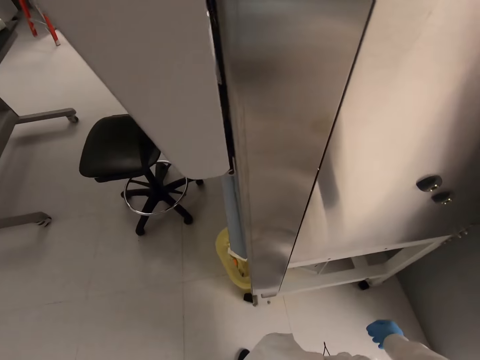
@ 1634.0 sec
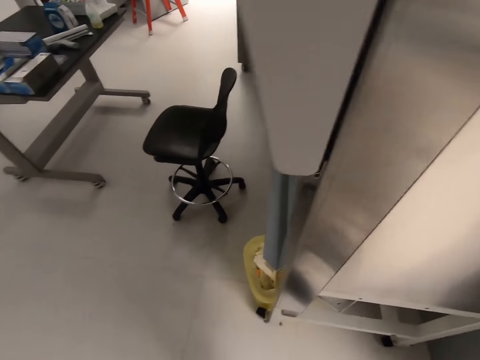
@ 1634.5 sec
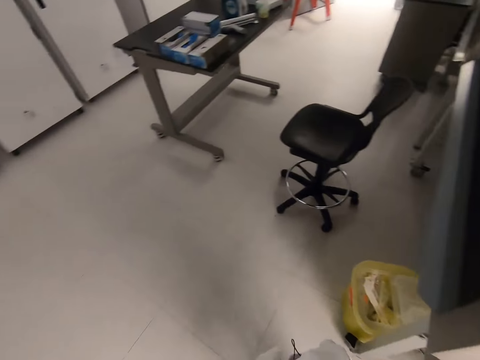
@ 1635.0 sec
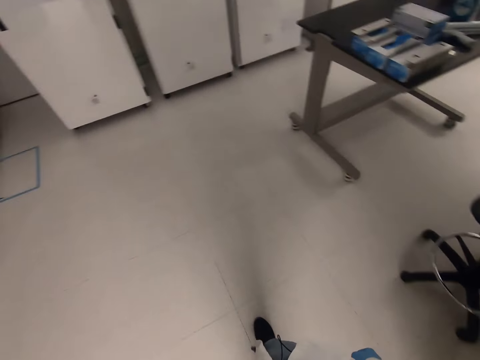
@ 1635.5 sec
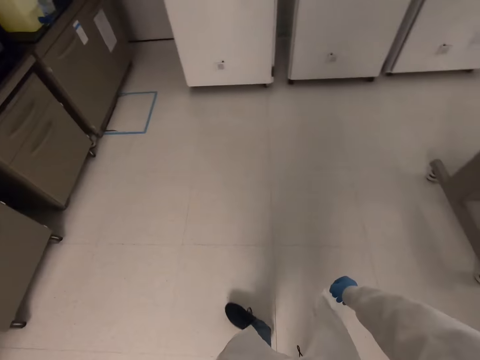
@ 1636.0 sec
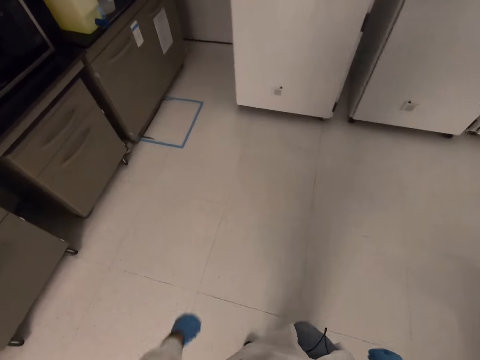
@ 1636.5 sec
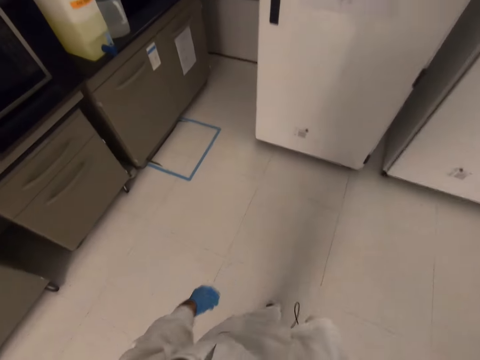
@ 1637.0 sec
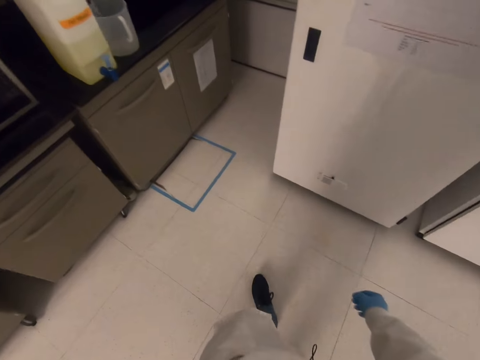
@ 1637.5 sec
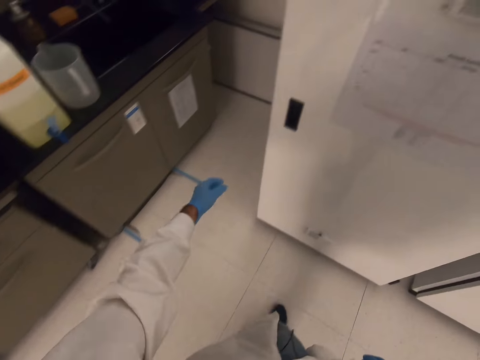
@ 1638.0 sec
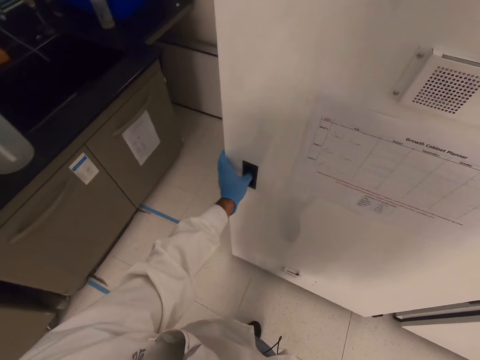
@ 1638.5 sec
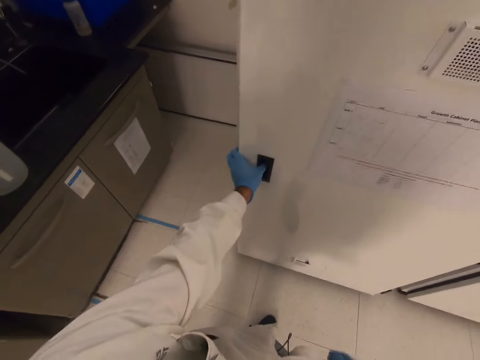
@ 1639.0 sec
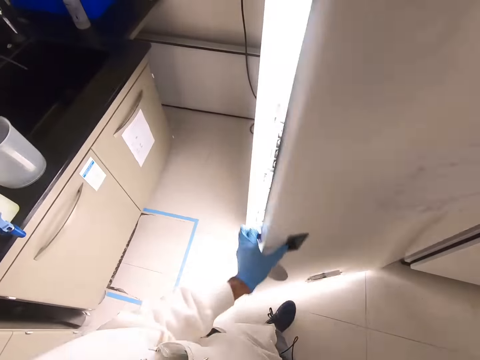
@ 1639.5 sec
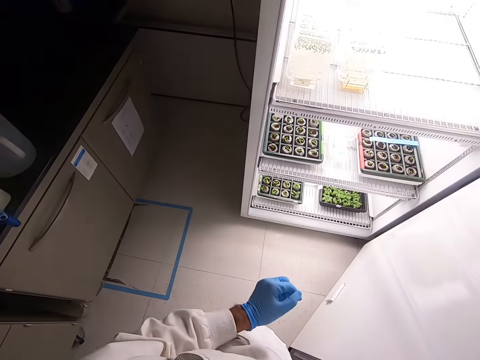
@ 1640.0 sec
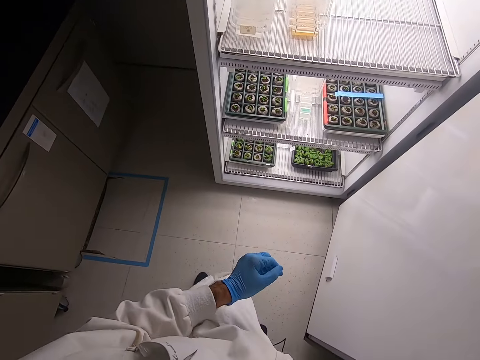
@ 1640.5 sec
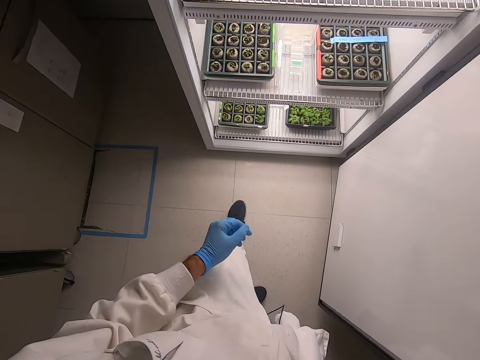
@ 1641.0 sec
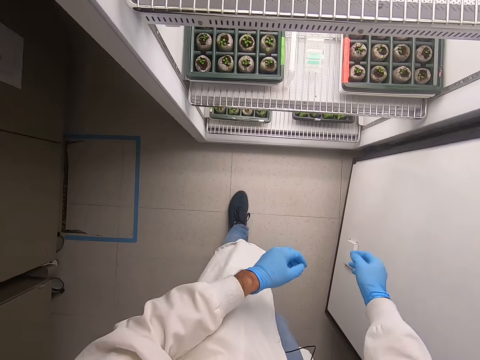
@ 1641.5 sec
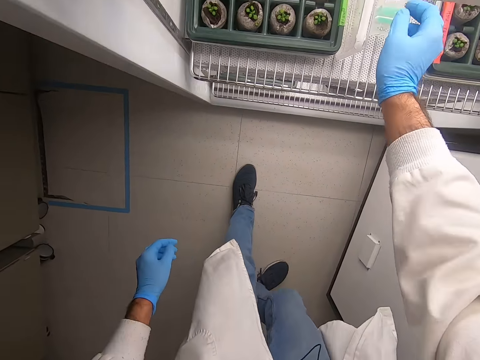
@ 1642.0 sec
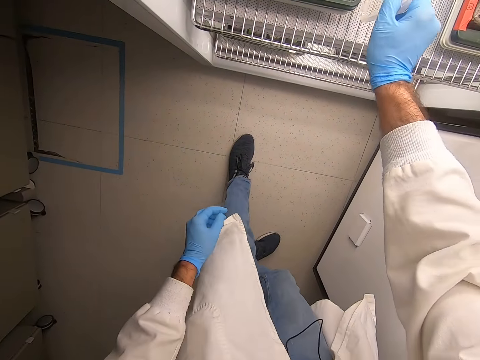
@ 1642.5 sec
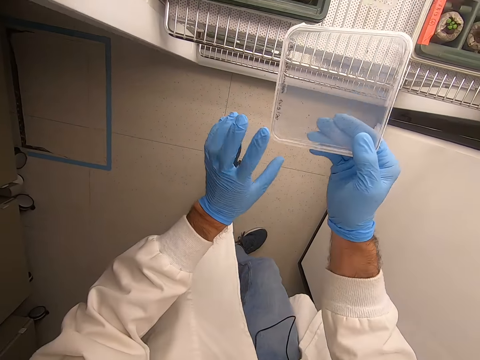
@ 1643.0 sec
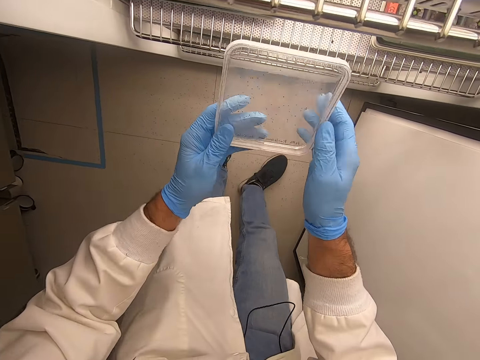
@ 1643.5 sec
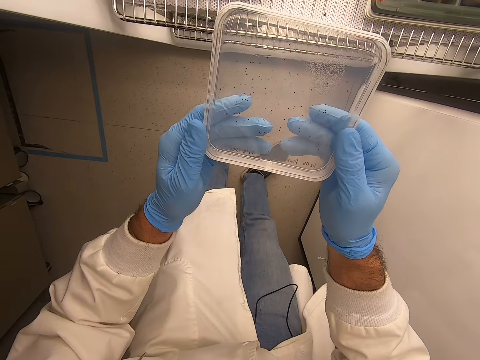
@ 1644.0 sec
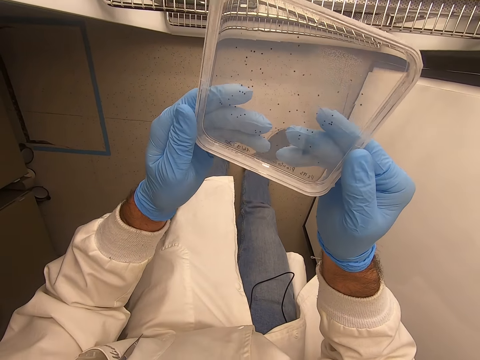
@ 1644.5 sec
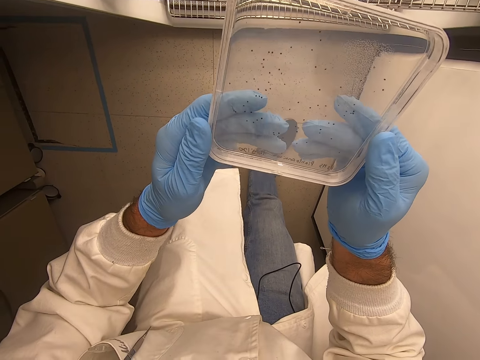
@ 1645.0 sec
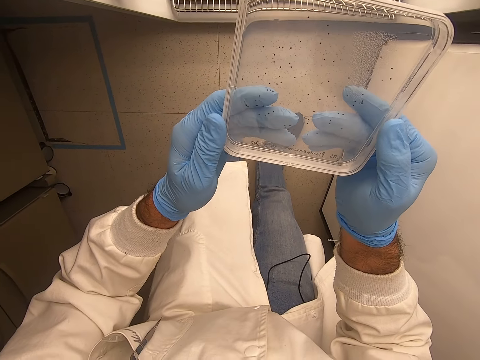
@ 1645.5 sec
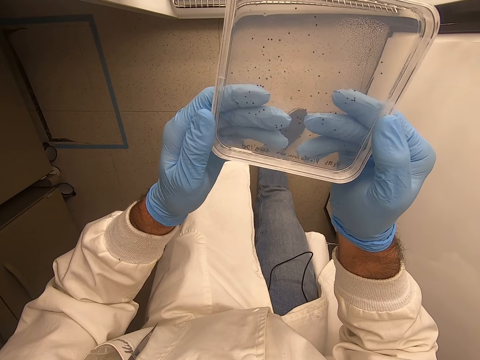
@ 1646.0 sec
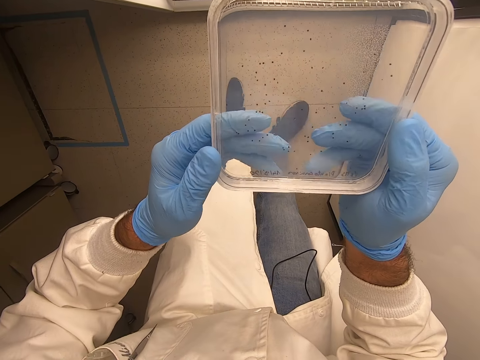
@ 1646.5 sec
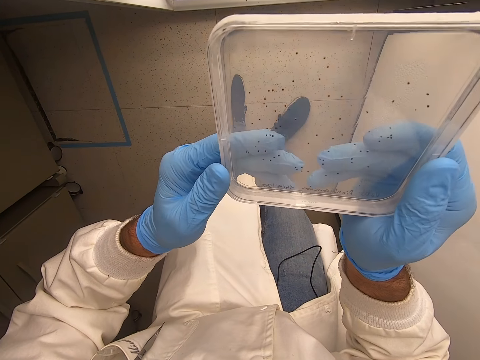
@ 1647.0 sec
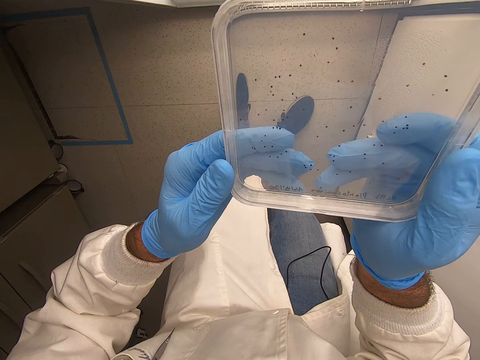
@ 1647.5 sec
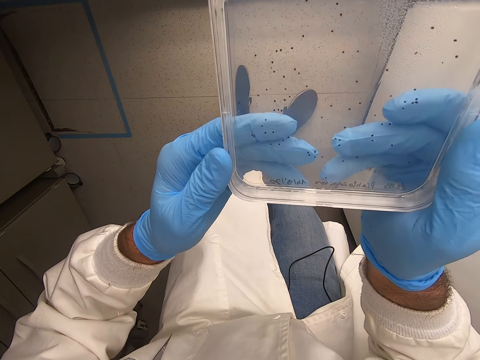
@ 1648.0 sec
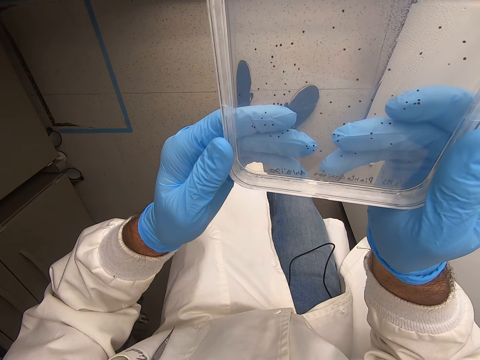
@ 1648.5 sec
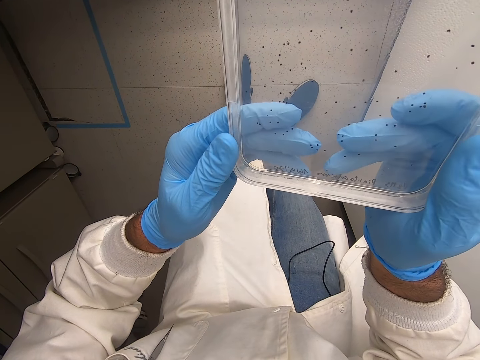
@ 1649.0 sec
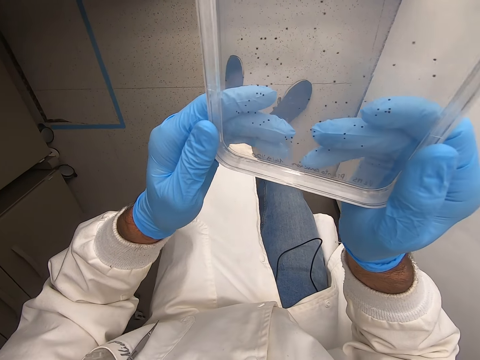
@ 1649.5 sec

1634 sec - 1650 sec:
The camera wearer walks towards the fridge. They open the fridge door. They pick up a plastic flat tin or acrylic sheet. They stare at the plastic flat tin.

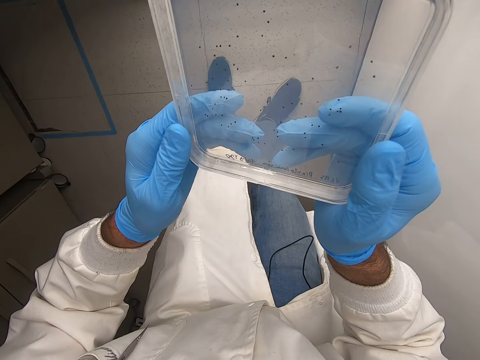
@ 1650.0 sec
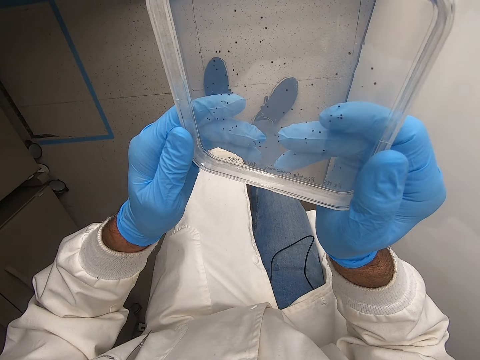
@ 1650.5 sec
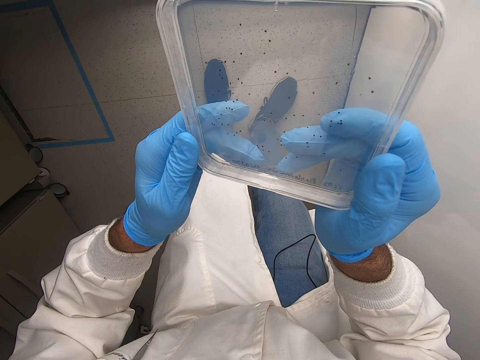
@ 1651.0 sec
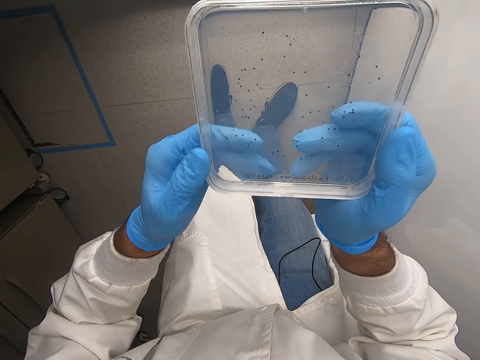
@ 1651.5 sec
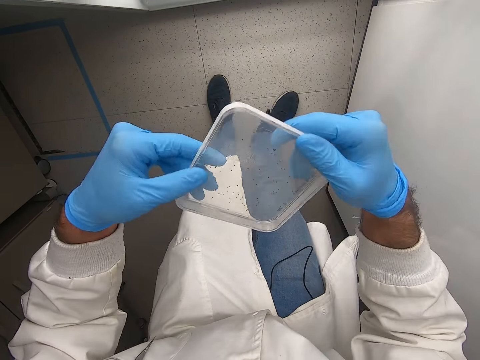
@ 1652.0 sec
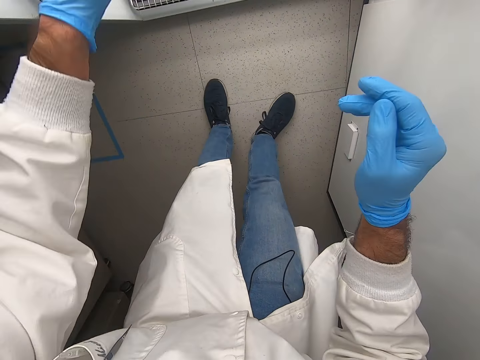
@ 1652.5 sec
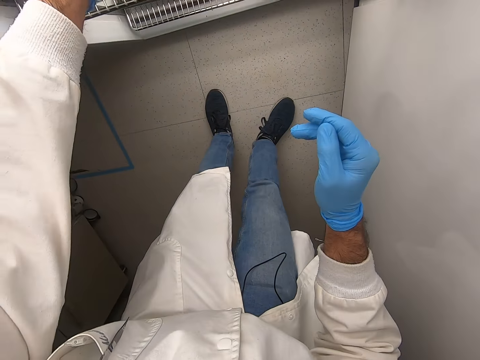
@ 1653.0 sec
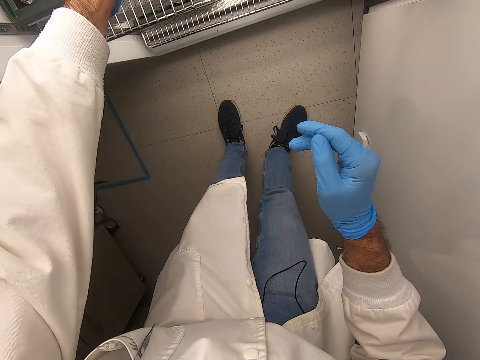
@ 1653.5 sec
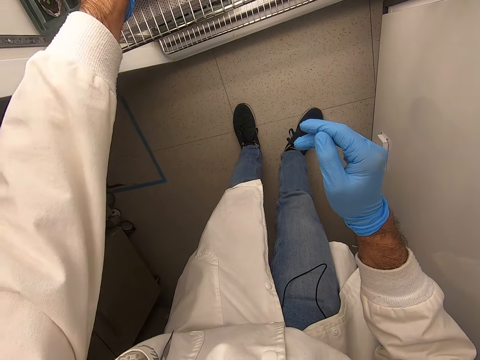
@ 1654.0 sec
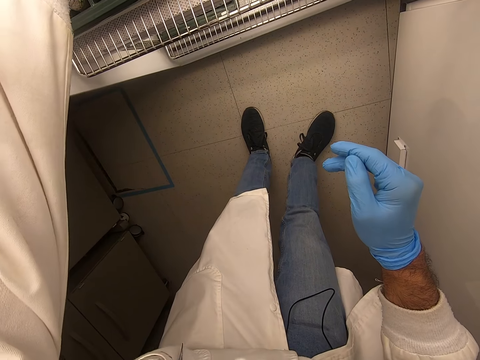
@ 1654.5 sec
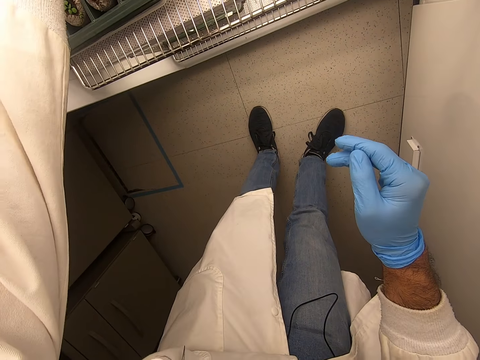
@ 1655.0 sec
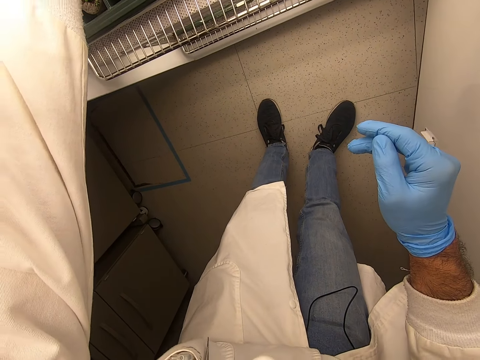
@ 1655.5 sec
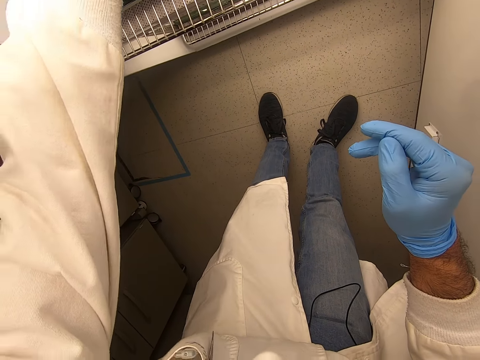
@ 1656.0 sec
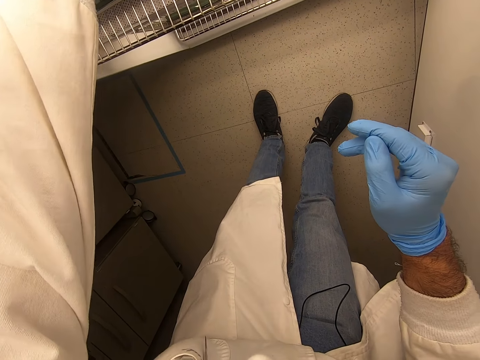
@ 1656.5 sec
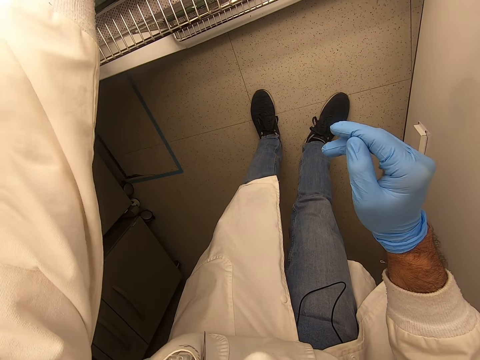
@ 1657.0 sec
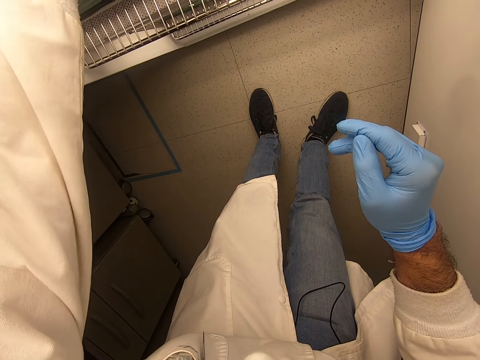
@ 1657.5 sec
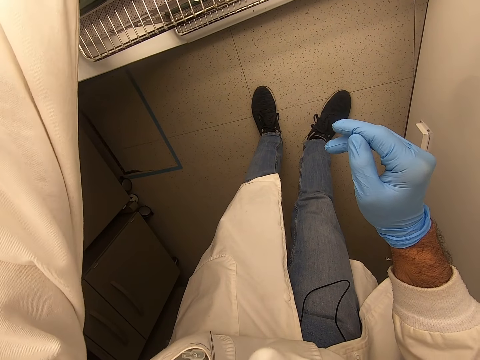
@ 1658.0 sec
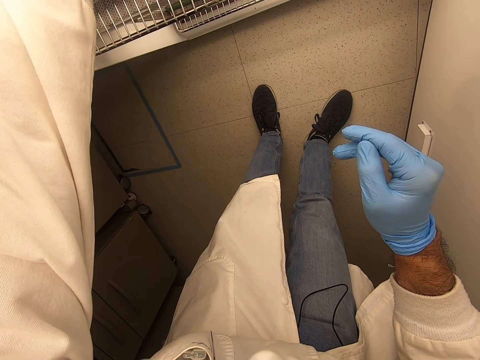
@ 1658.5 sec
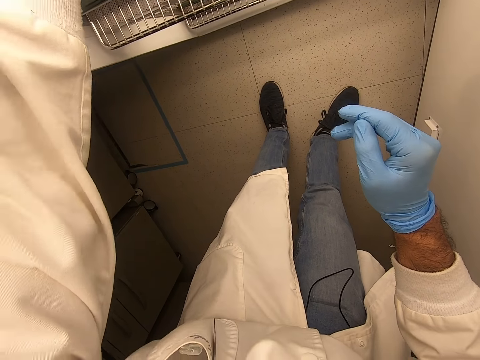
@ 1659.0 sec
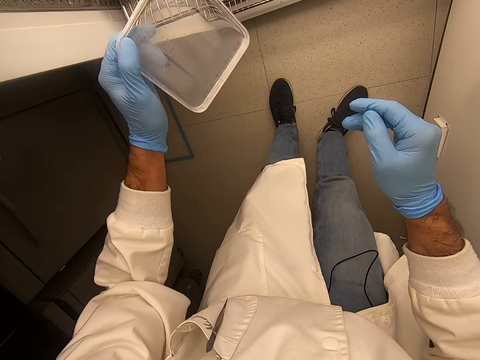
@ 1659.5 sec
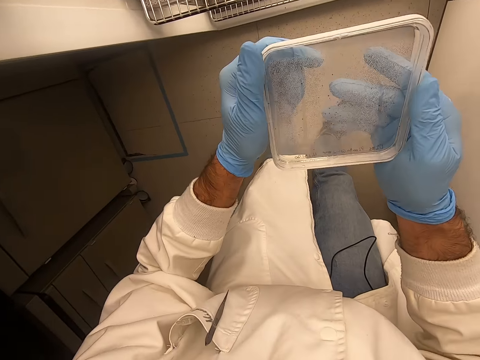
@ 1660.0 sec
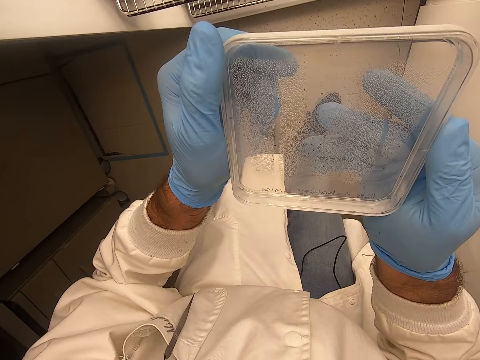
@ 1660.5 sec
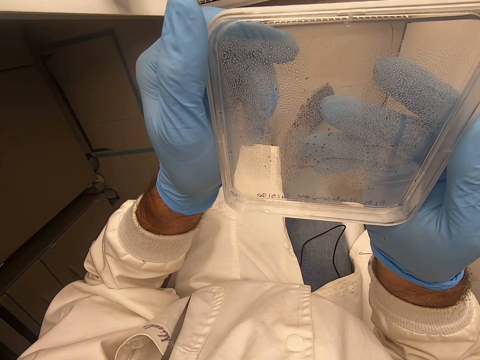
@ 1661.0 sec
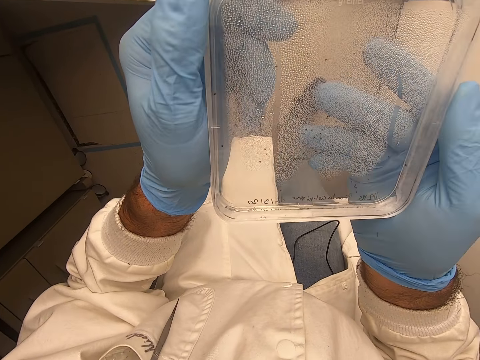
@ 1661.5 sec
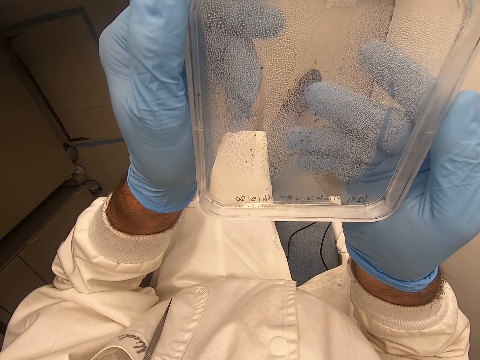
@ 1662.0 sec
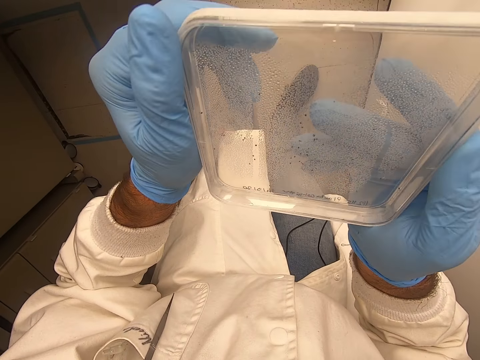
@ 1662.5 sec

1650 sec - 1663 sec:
The camera wearer puts the plastic flat tin back in the fridge. They pick up another plastic flat tin. They stare at the plastic flat tin.
